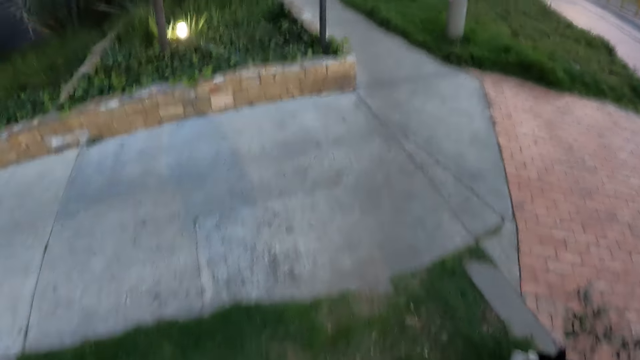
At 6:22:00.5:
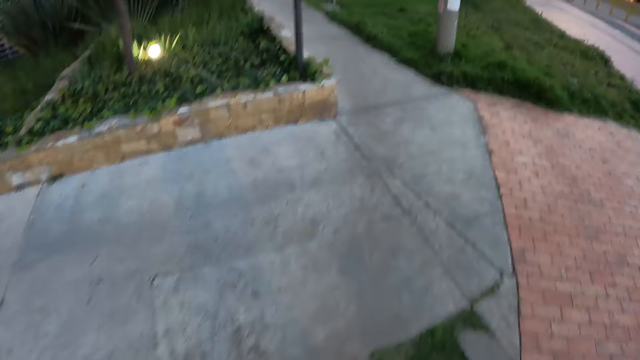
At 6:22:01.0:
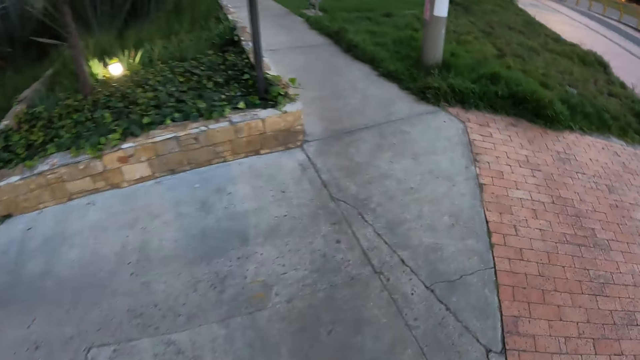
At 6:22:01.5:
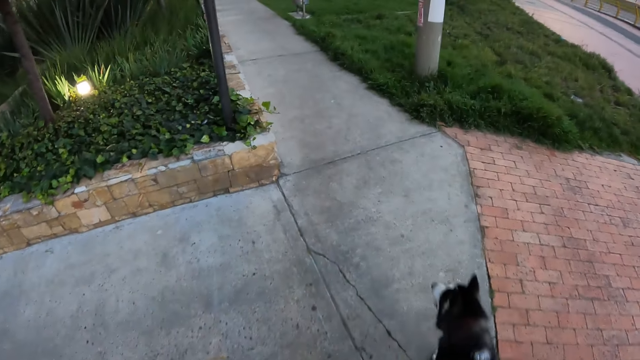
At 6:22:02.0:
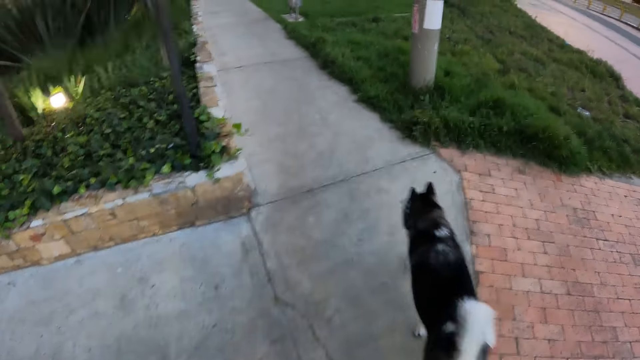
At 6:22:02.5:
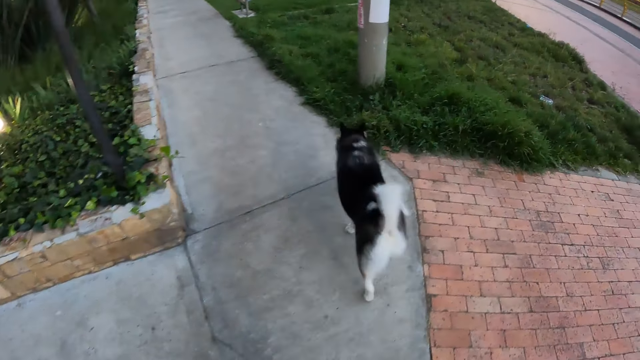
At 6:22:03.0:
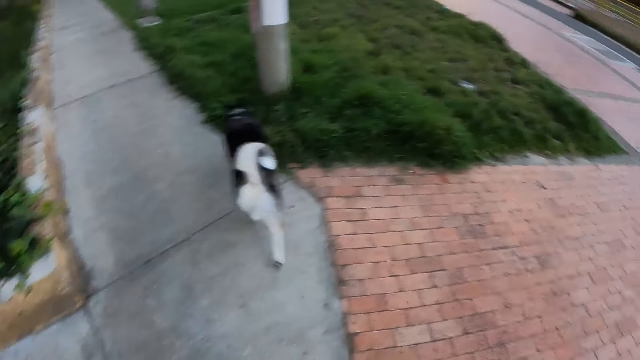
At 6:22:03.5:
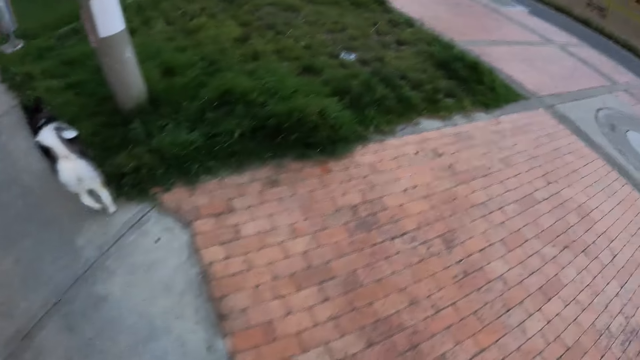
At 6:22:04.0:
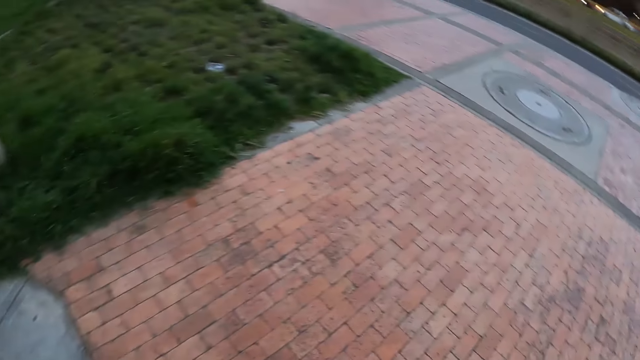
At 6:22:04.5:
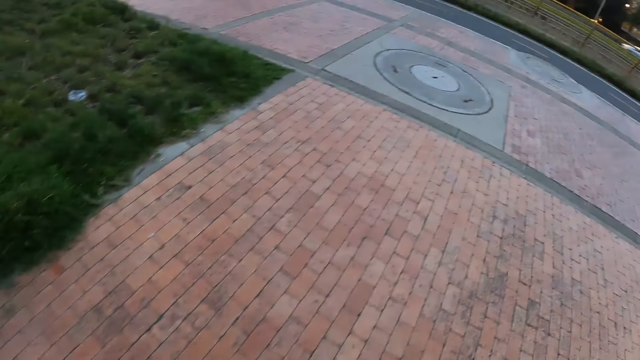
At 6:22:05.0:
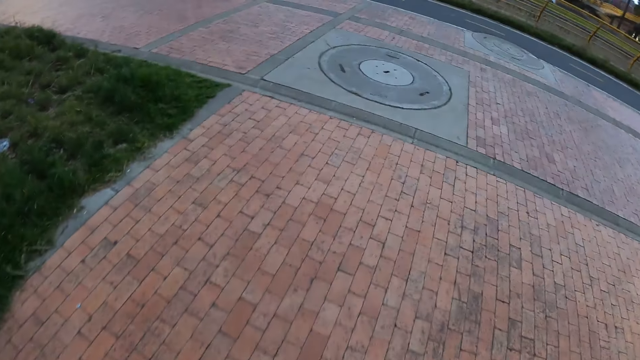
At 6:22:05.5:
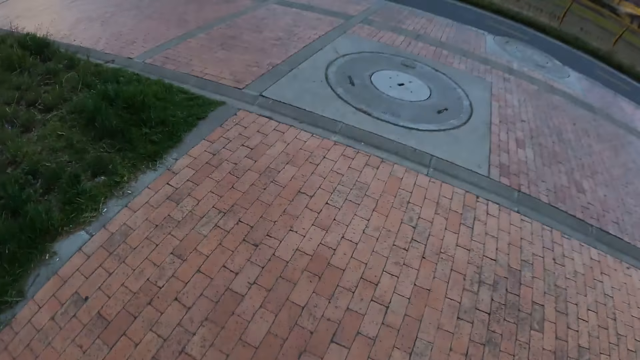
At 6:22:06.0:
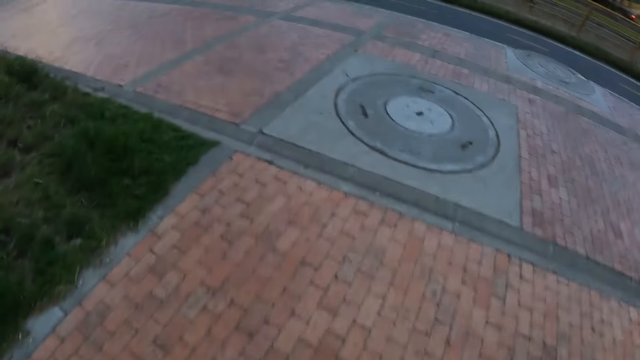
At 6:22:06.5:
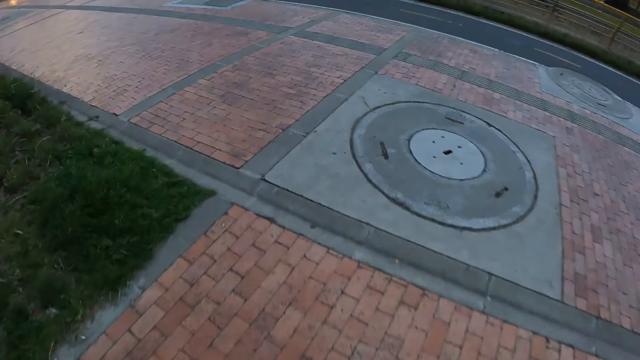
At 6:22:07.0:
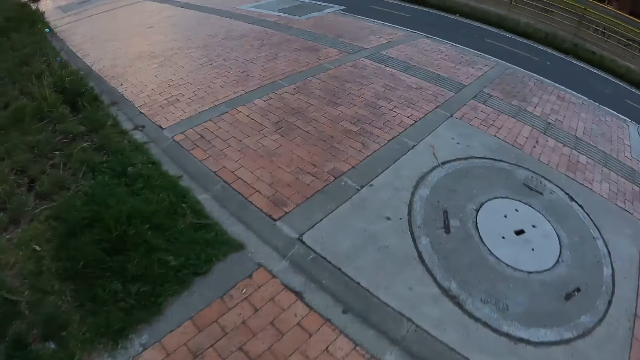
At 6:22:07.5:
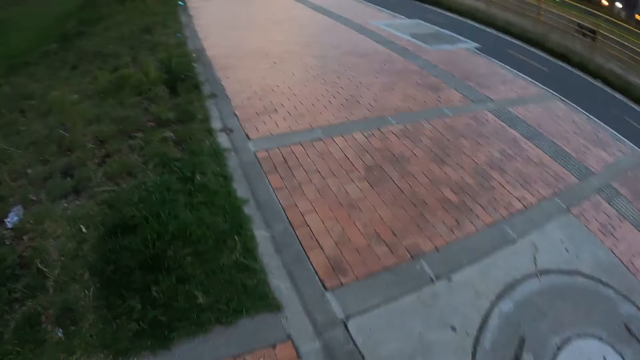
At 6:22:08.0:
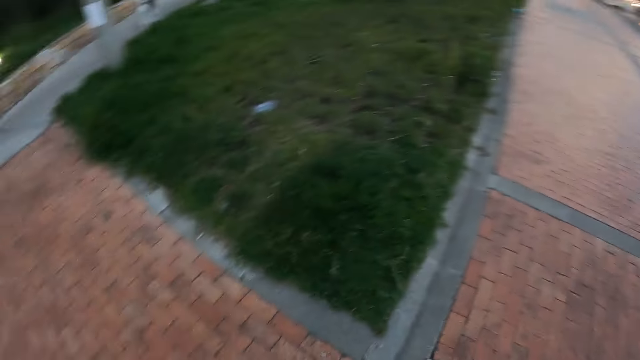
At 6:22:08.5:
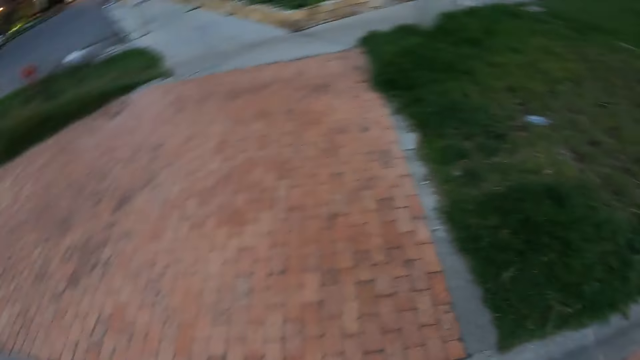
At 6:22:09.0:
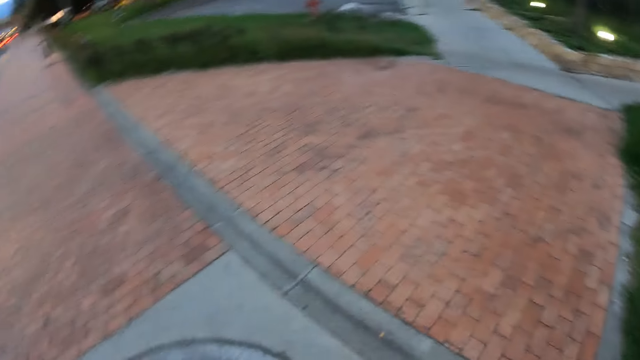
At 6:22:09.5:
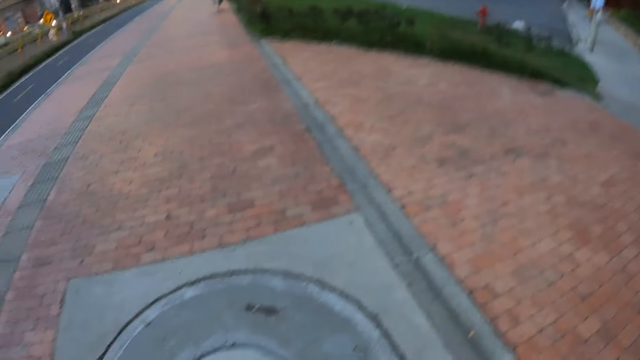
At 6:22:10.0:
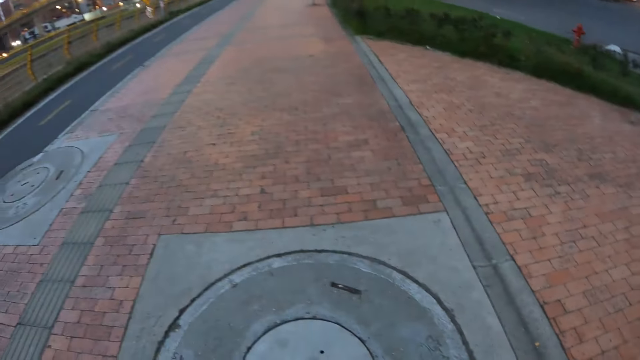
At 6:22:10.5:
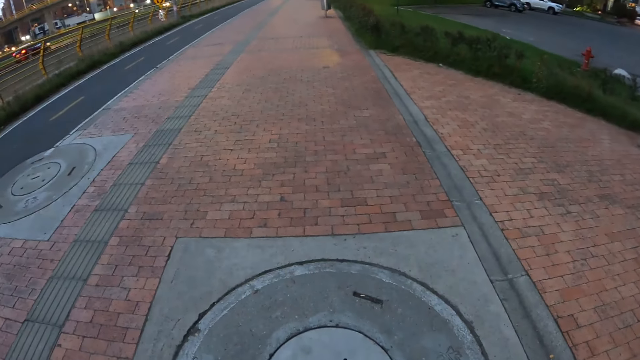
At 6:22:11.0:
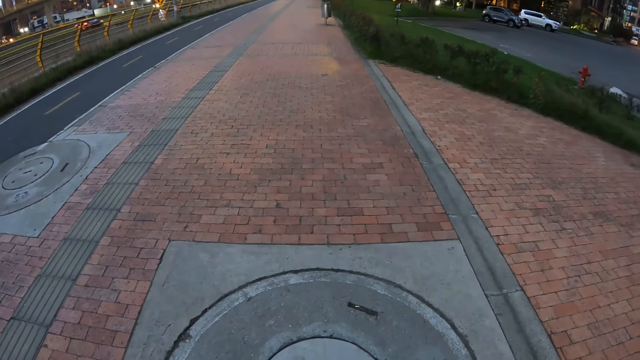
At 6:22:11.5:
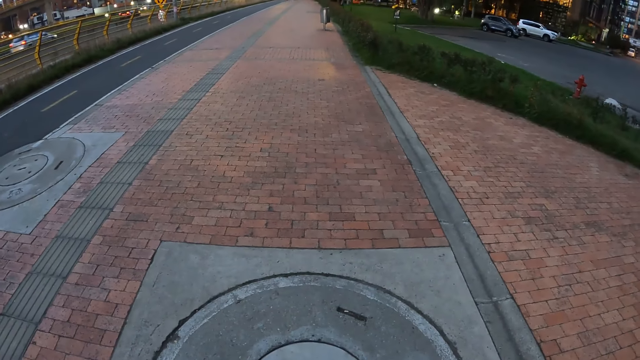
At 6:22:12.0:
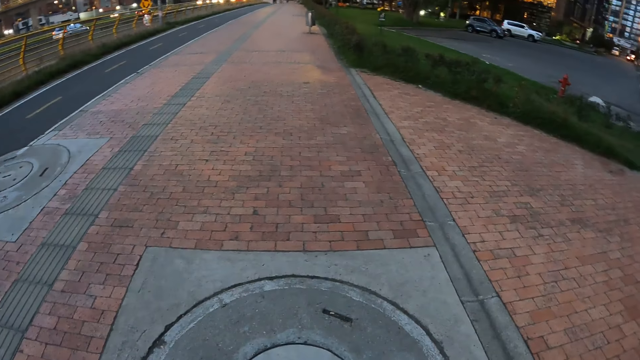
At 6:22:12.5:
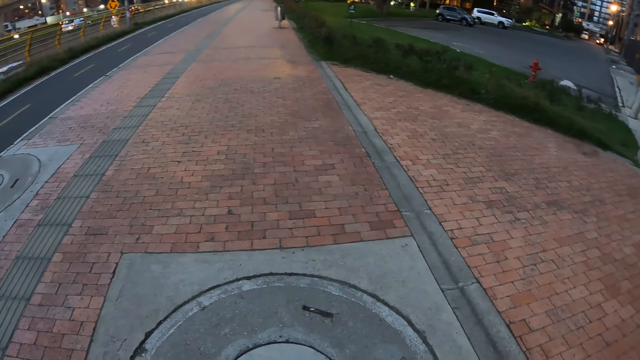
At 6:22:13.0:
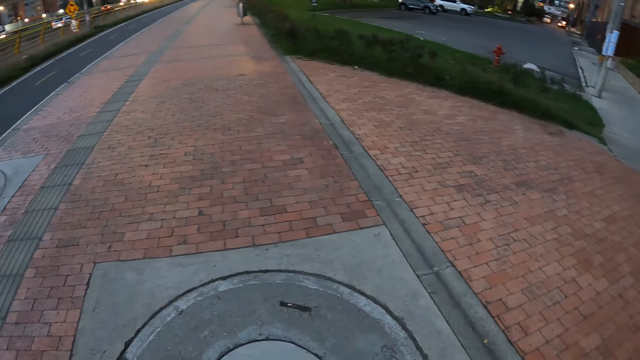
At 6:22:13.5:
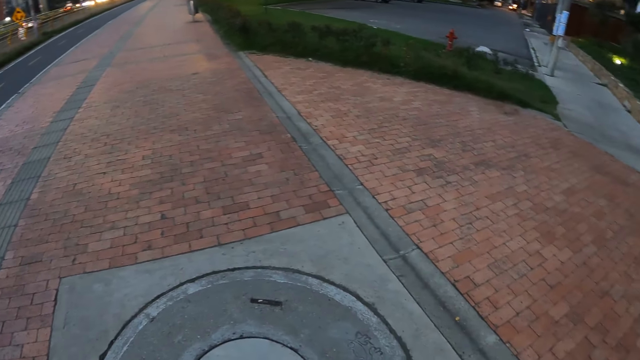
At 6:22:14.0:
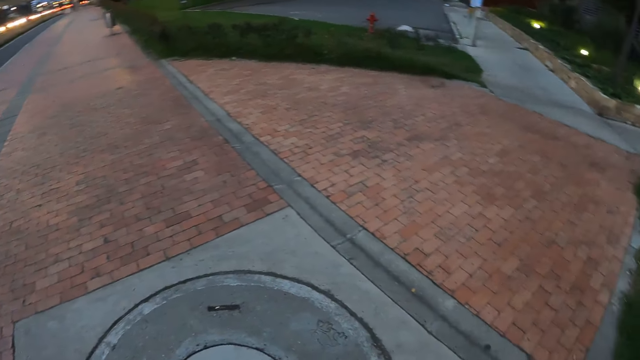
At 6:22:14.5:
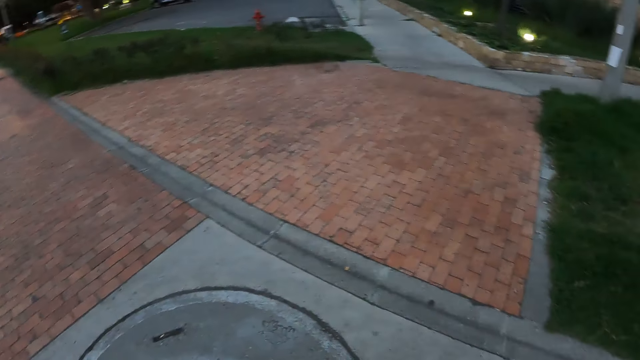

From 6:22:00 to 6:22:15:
The camera wearer walks on the sidewalk. They turn around. They look around the street.

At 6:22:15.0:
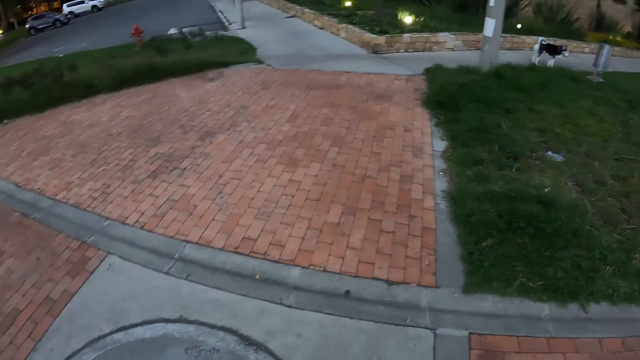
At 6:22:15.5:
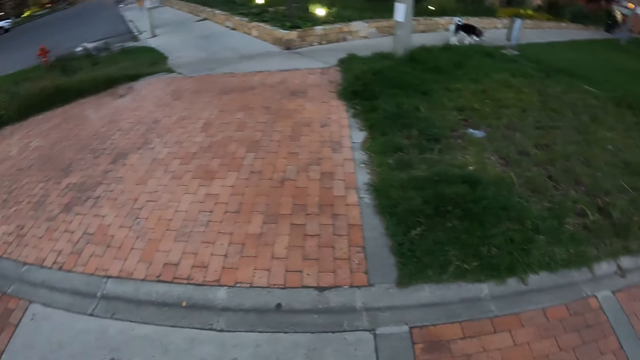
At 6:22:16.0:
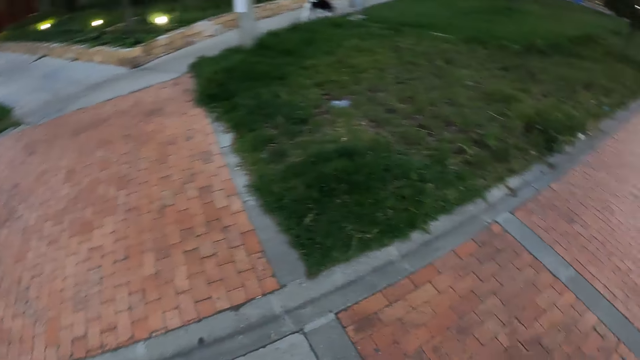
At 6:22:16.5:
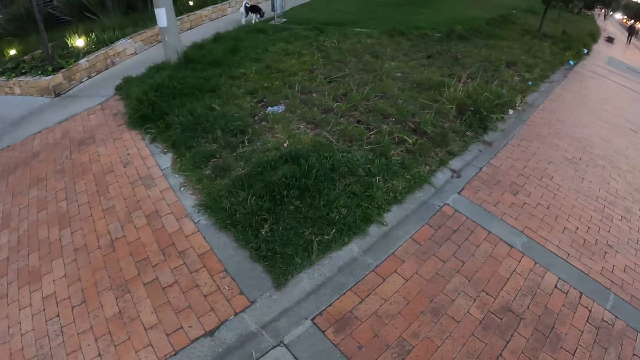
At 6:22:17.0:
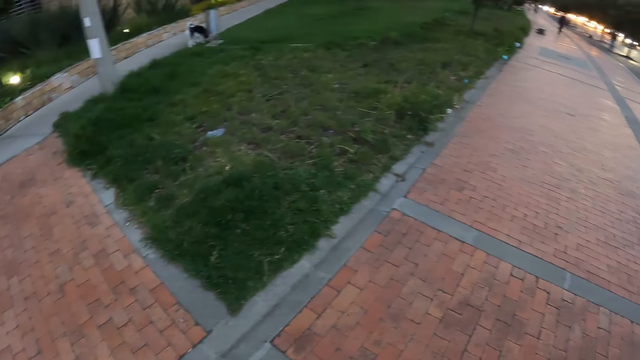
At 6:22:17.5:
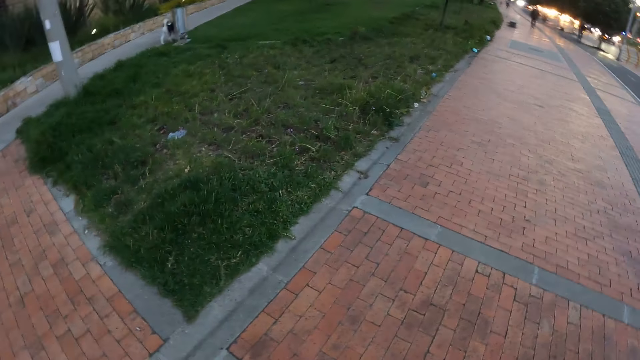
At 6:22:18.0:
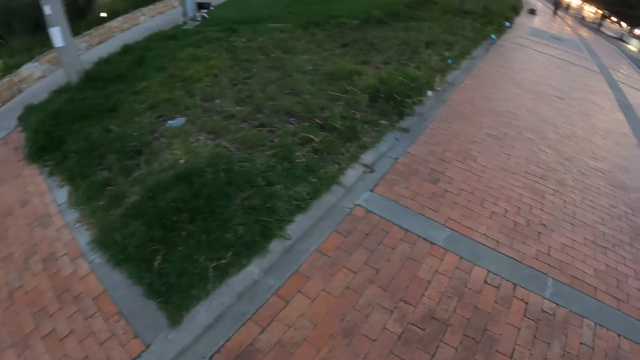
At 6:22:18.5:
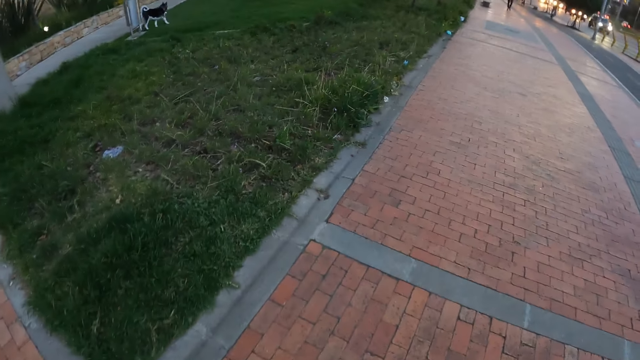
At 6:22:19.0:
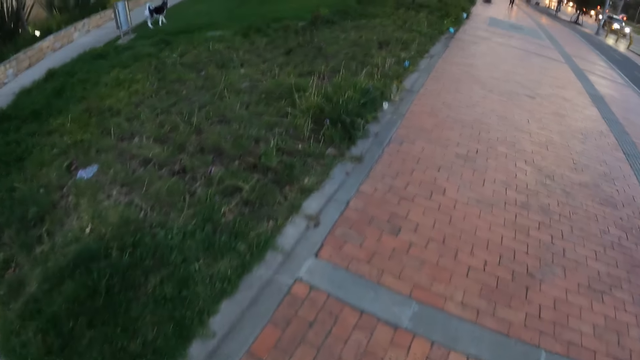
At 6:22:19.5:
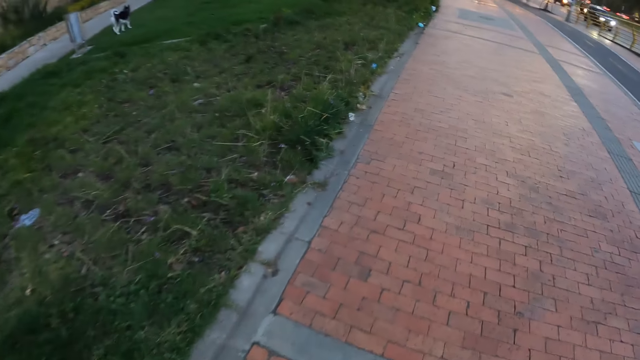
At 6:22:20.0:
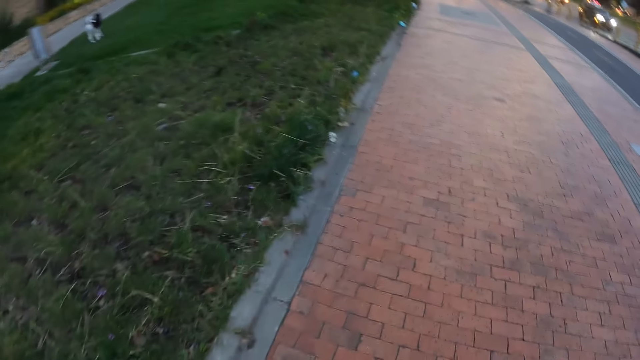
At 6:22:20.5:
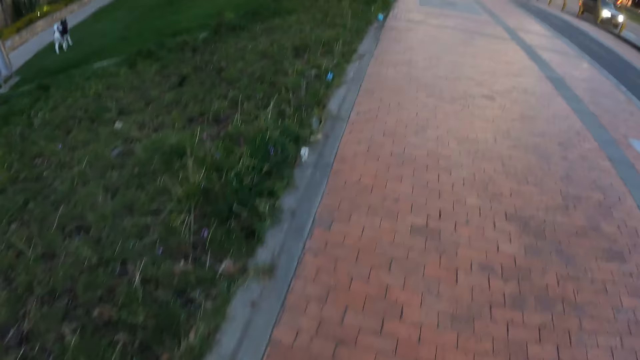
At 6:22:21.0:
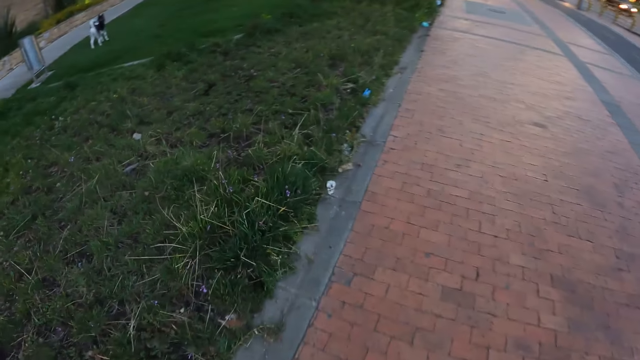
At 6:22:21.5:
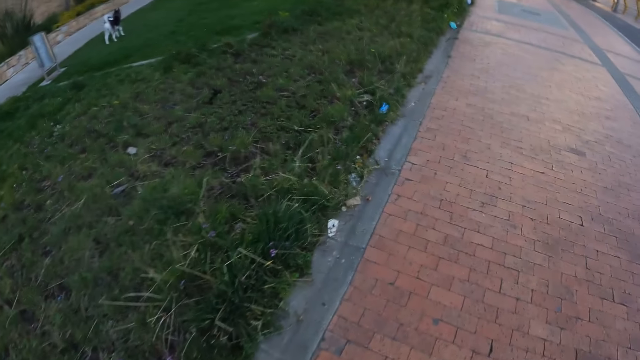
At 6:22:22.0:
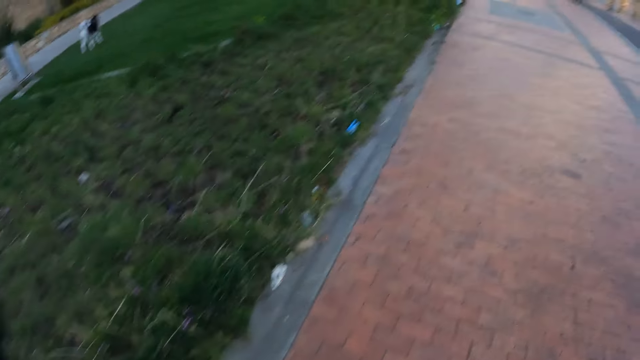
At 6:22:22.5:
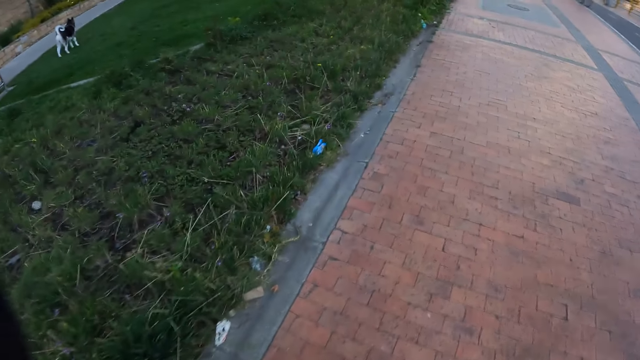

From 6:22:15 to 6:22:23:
The camera wearer walks on the sidewalk.
